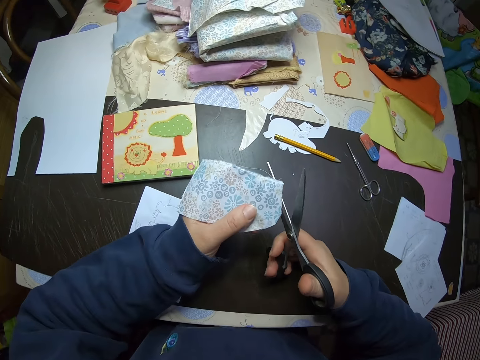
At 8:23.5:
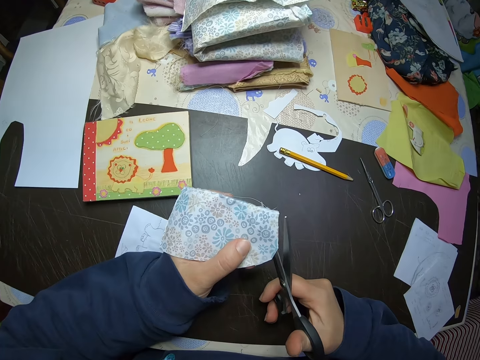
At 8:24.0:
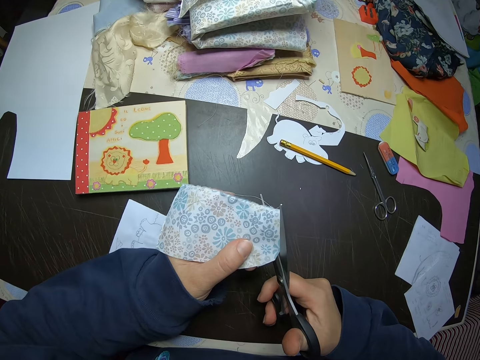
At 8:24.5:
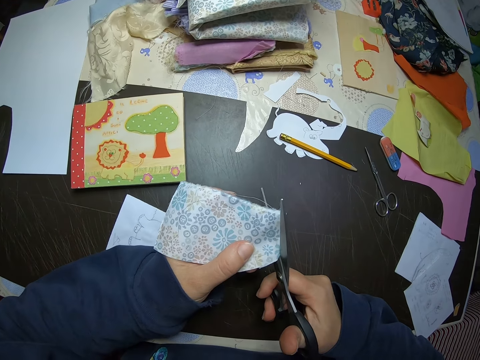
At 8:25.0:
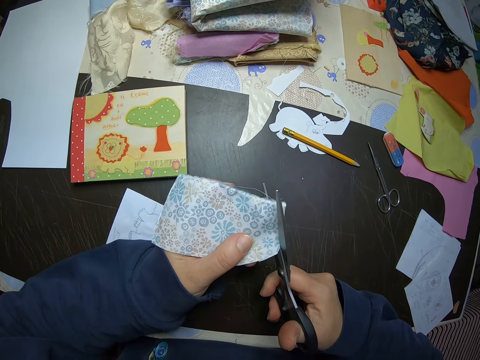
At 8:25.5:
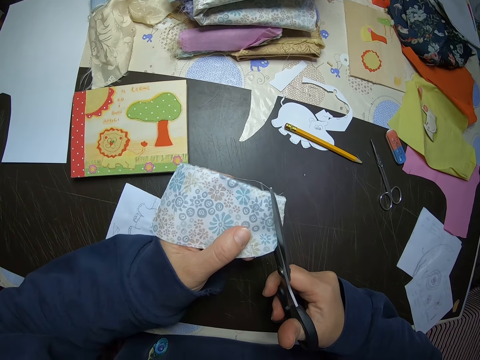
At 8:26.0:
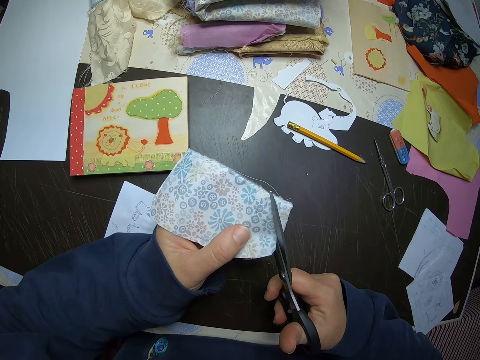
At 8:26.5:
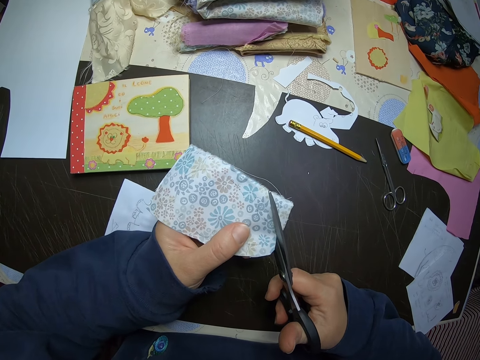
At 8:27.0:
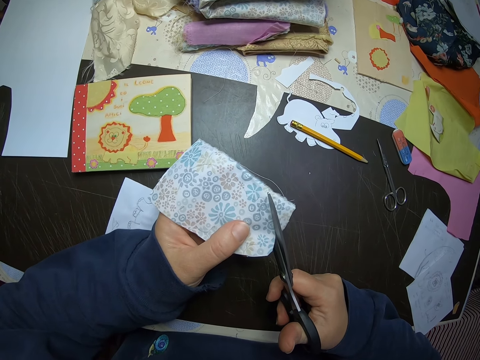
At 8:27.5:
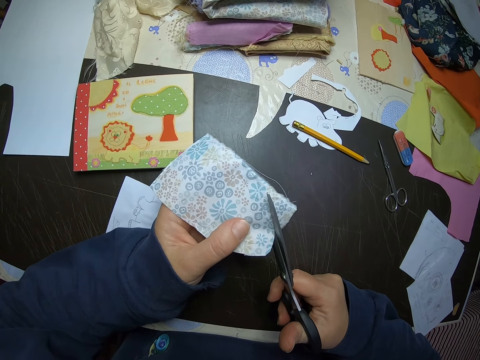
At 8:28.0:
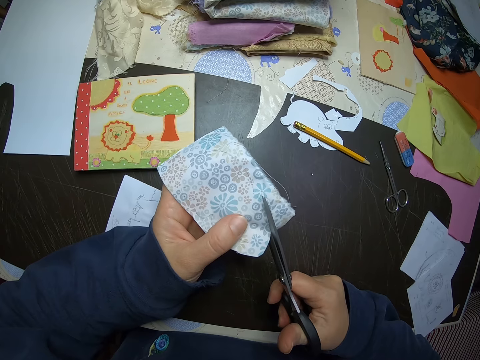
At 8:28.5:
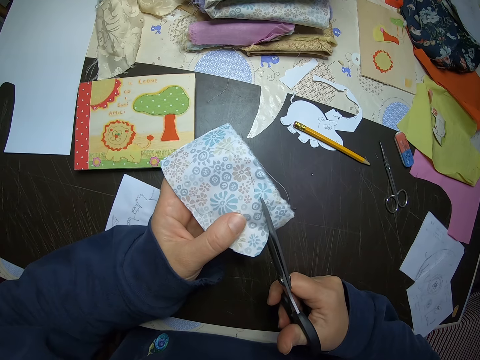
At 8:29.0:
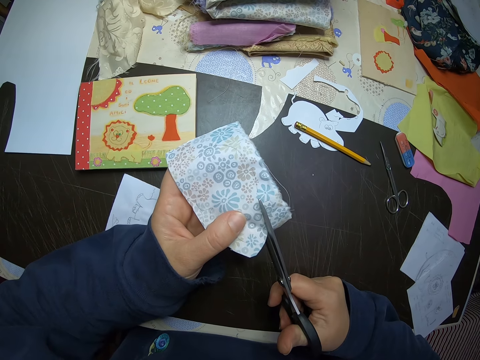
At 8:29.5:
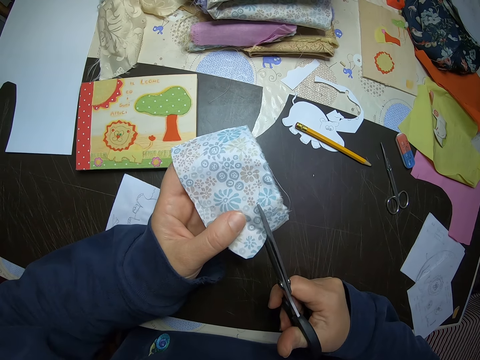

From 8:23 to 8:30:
The camera wearer cuts the clothing material with the scissors.

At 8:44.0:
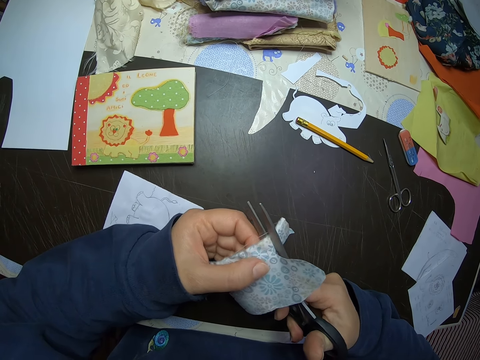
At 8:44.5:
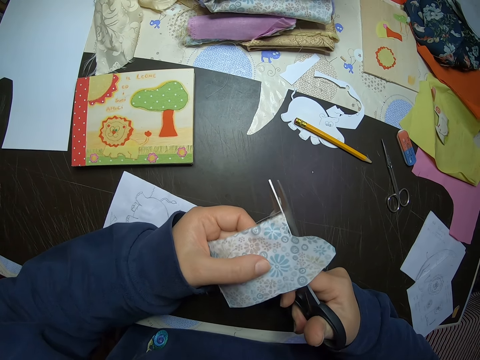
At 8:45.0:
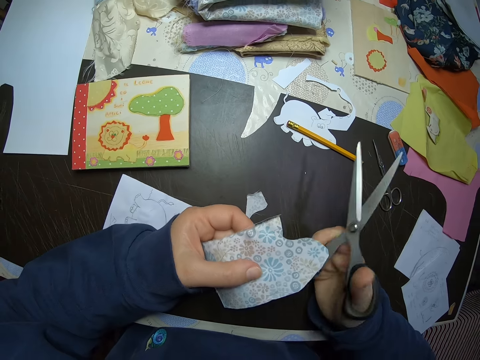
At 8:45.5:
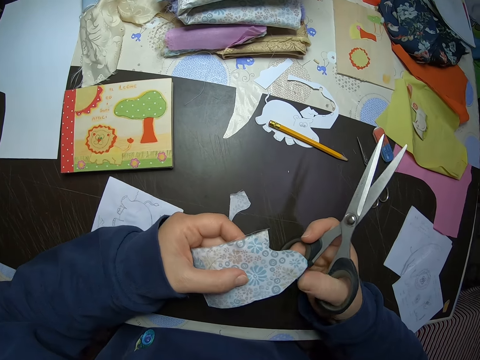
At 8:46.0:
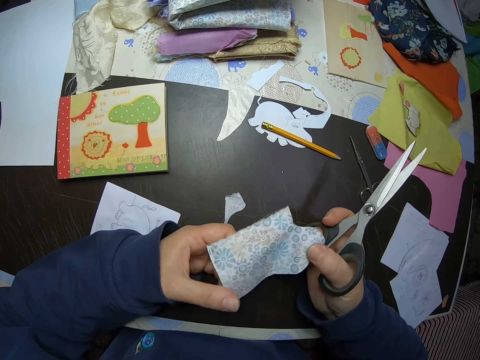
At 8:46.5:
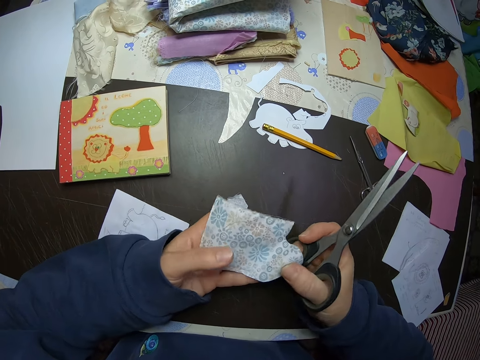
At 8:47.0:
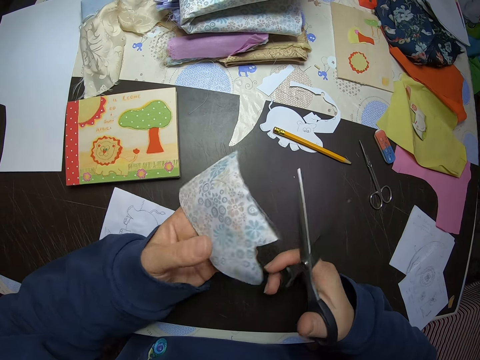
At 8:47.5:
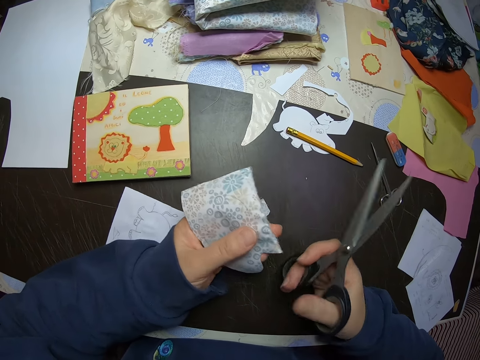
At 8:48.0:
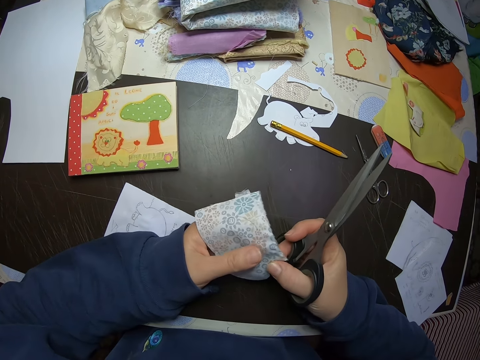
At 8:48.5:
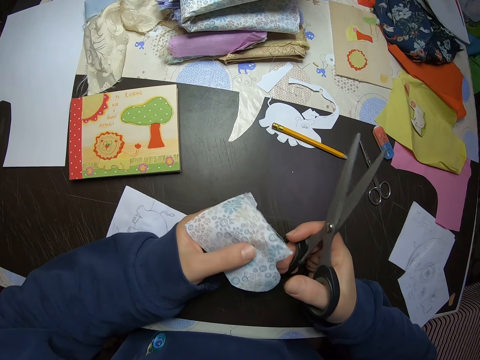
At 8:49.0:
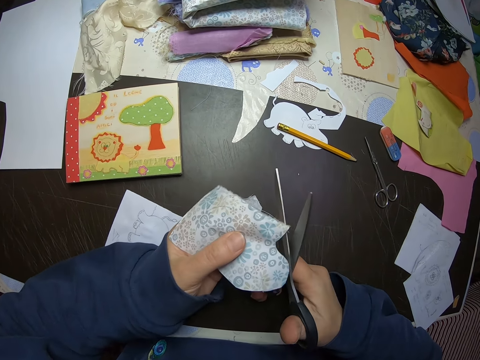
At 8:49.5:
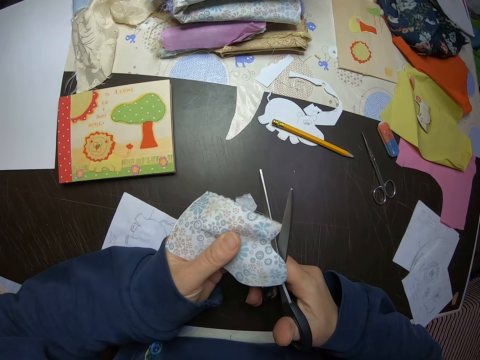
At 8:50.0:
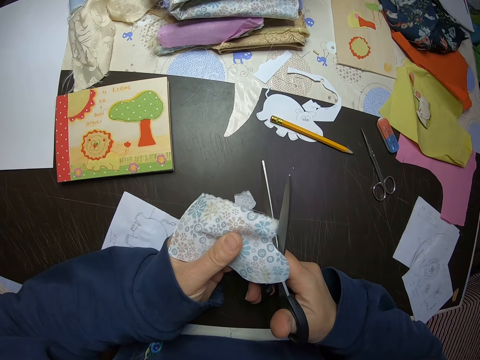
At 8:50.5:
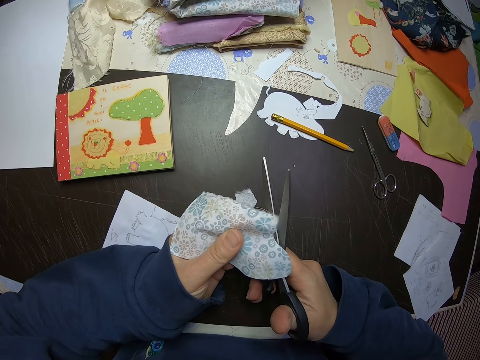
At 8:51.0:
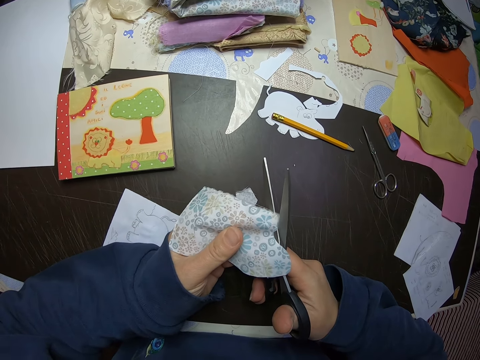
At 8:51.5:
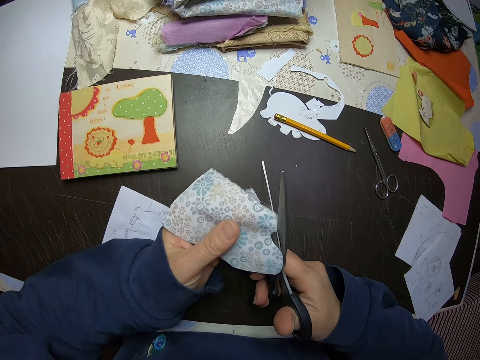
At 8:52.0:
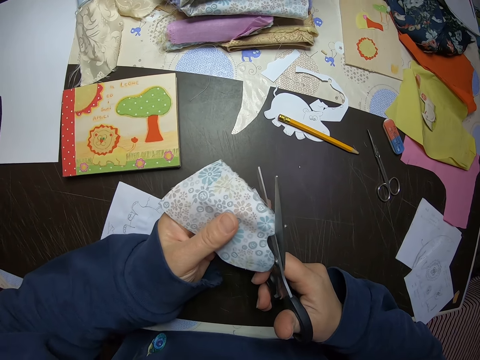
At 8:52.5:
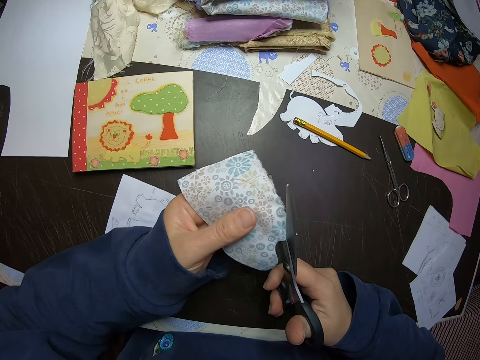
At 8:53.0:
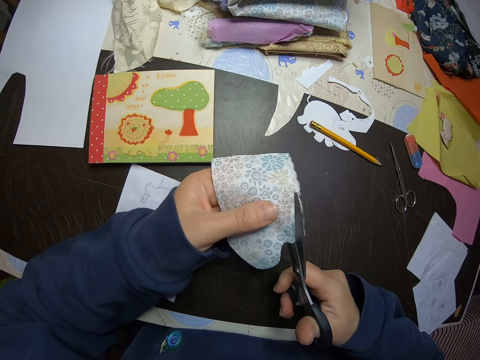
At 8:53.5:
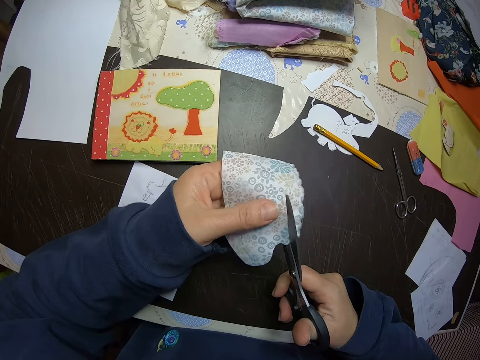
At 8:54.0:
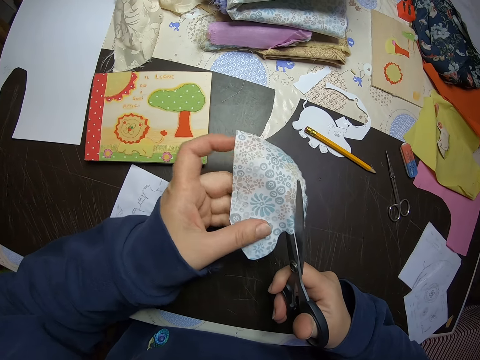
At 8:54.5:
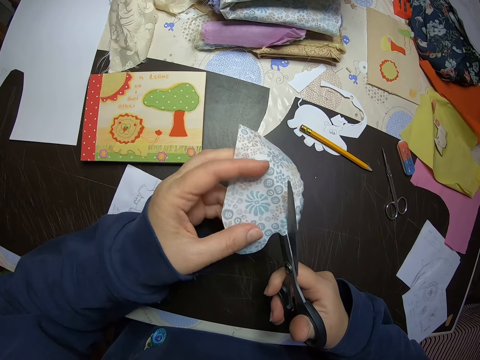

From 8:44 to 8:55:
The camera wearer stops cutting the paper. They adjust the clothing material. They cut the clothing material with the scissors.

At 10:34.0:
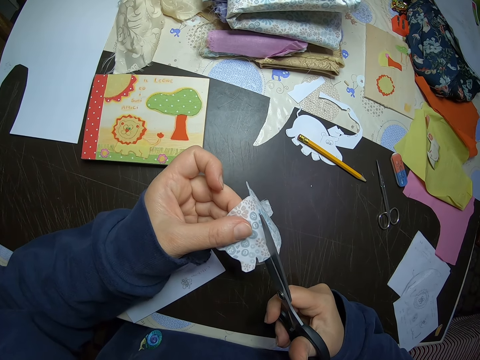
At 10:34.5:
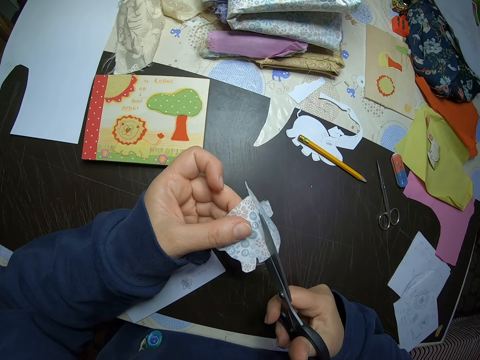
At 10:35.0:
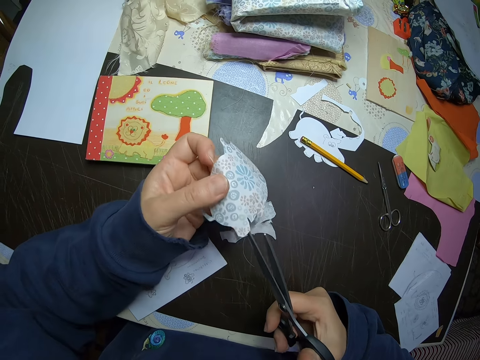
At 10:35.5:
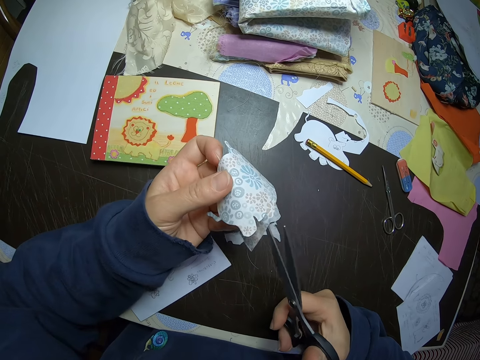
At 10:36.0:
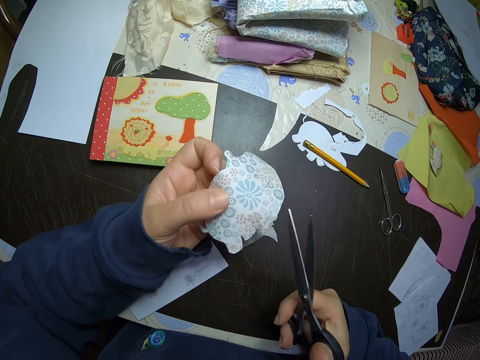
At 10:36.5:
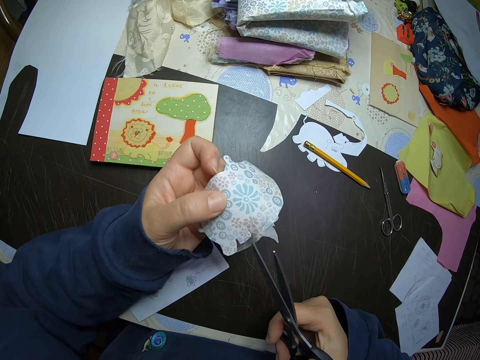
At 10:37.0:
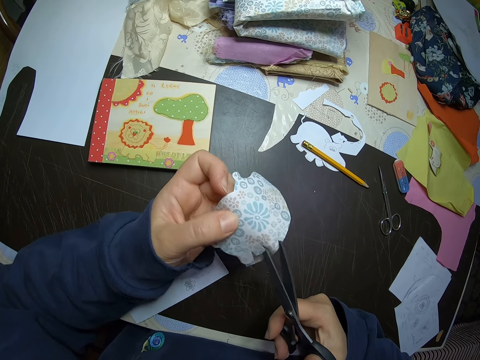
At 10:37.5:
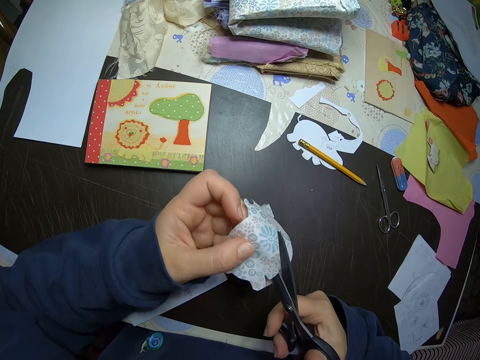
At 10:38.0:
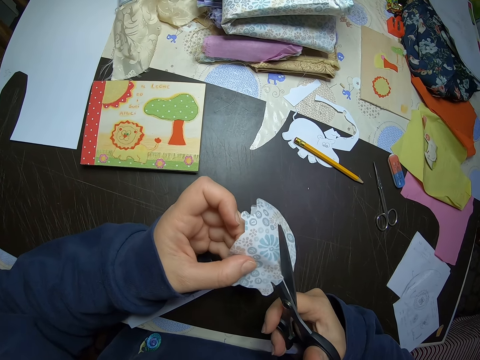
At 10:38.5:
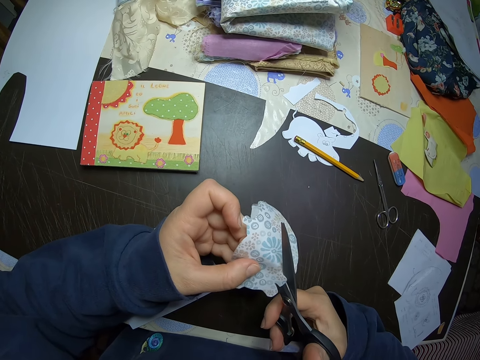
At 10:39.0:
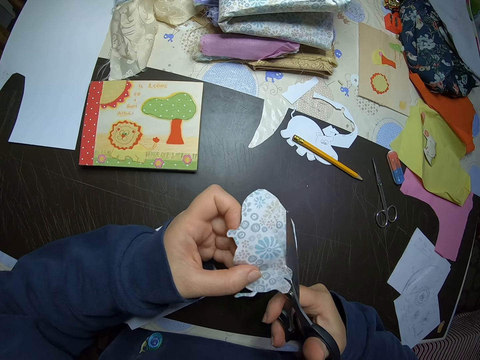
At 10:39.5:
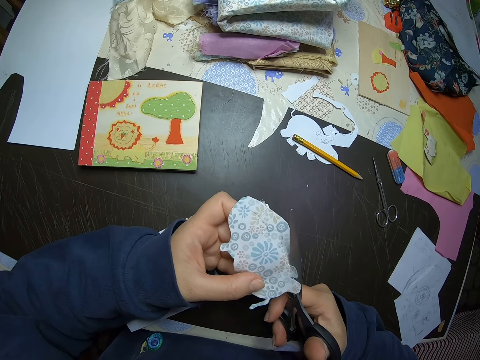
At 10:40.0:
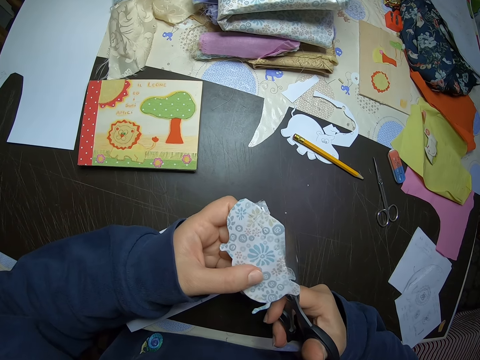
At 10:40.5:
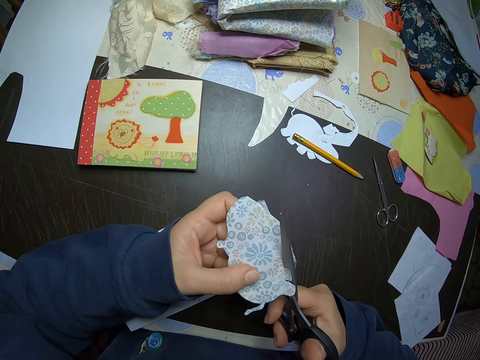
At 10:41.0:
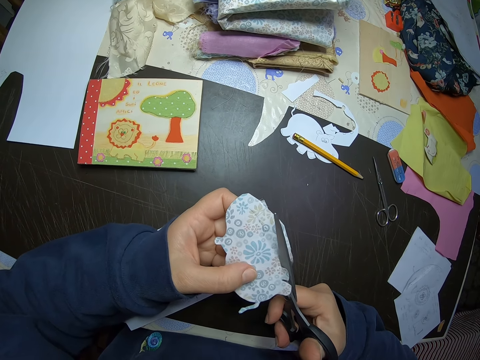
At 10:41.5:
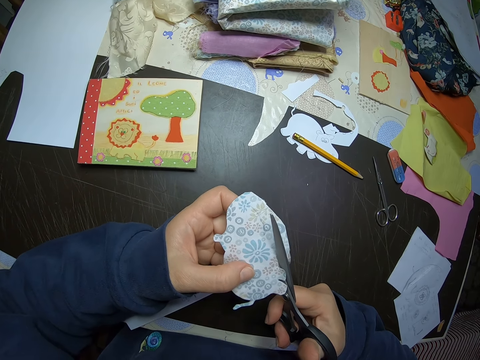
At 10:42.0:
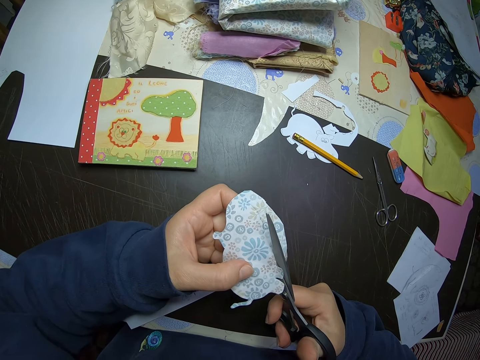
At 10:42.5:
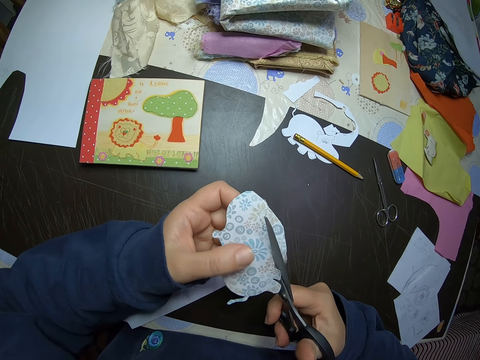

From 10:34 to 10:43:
The camera wearer holds a scissors. They cut a piece of paper with the scissors.
